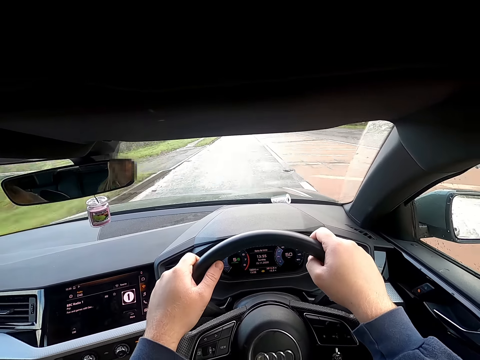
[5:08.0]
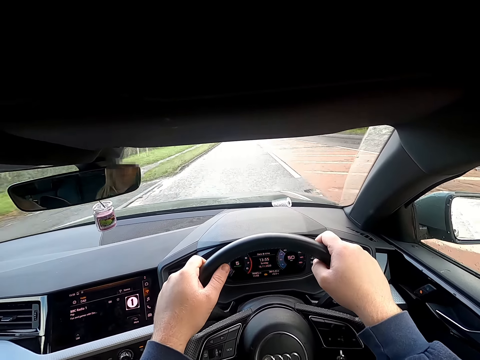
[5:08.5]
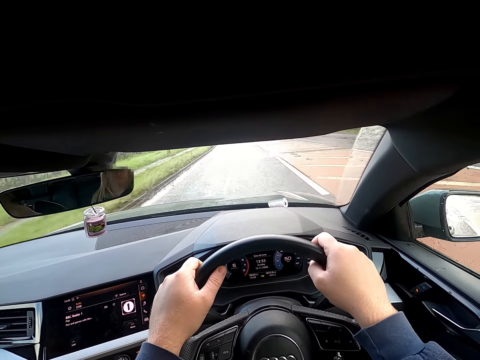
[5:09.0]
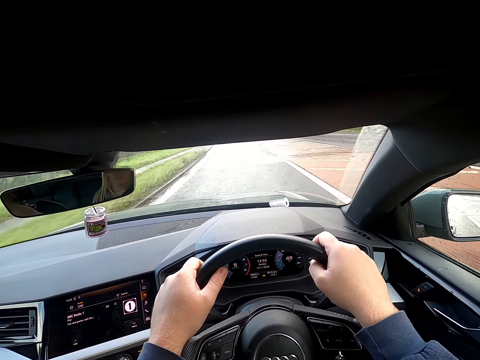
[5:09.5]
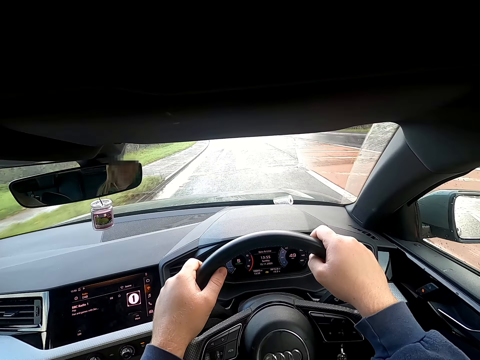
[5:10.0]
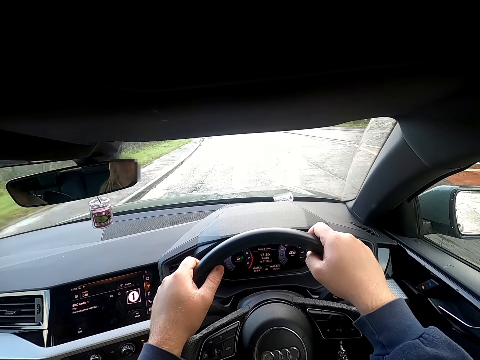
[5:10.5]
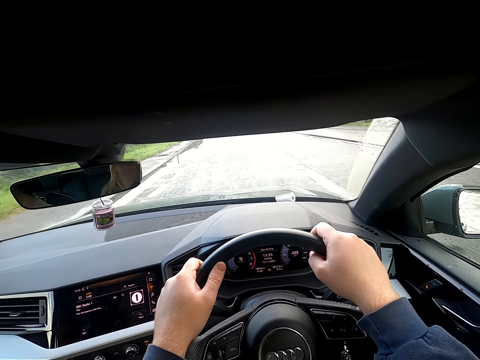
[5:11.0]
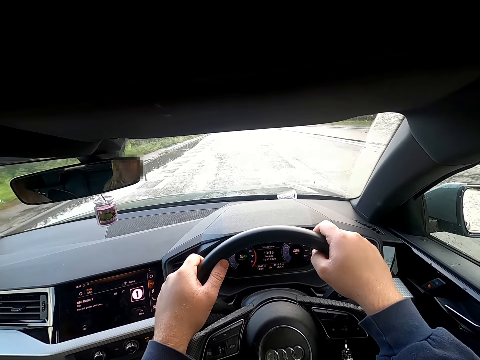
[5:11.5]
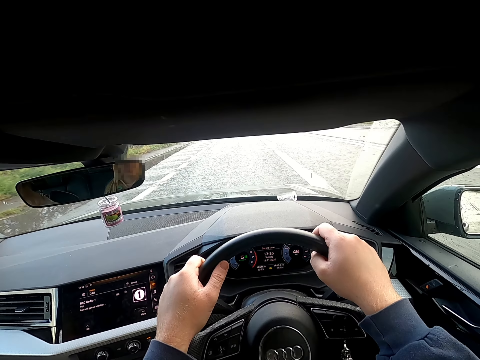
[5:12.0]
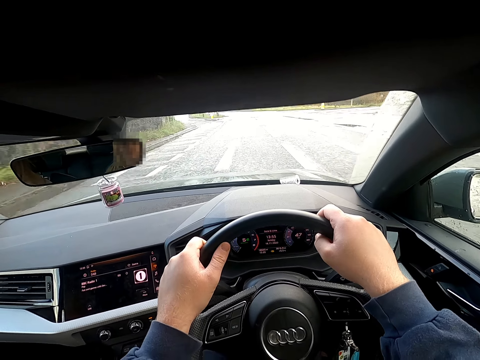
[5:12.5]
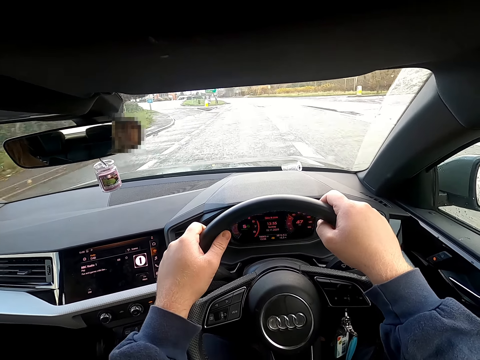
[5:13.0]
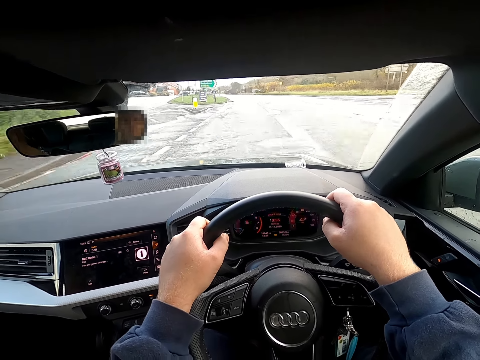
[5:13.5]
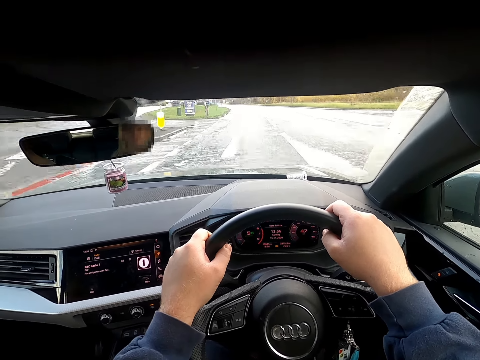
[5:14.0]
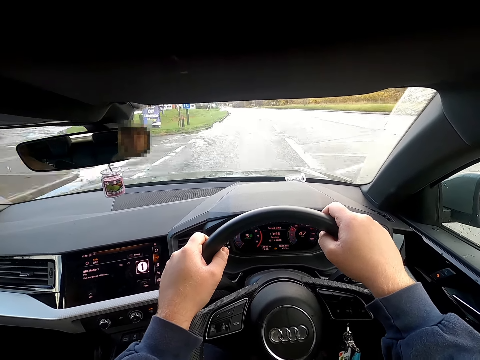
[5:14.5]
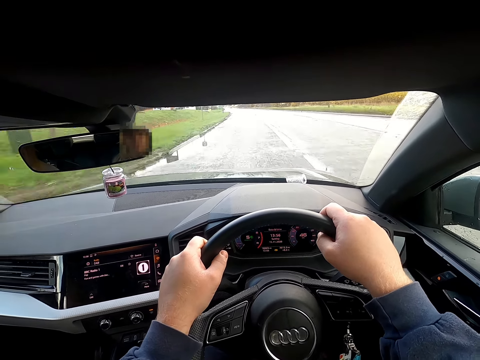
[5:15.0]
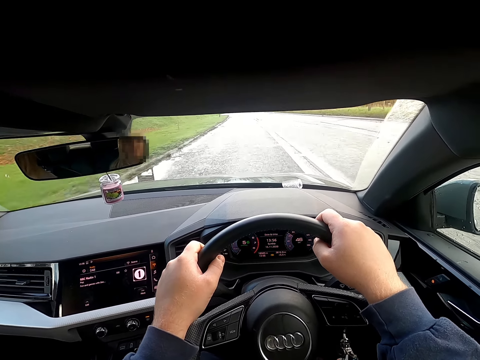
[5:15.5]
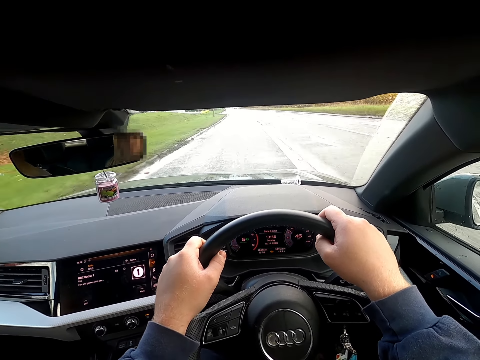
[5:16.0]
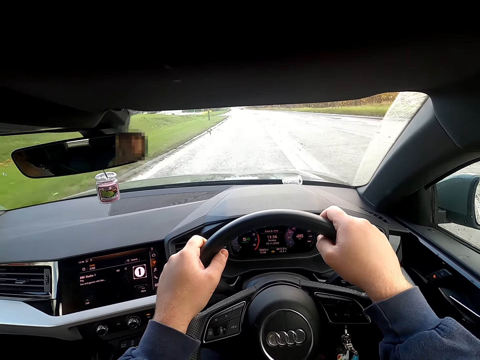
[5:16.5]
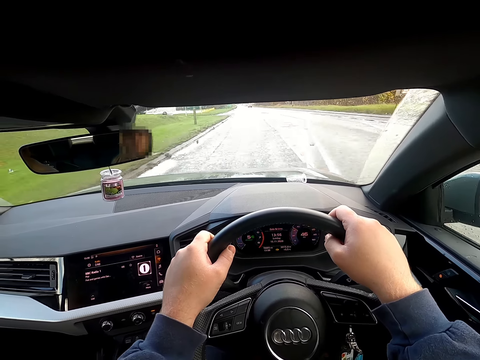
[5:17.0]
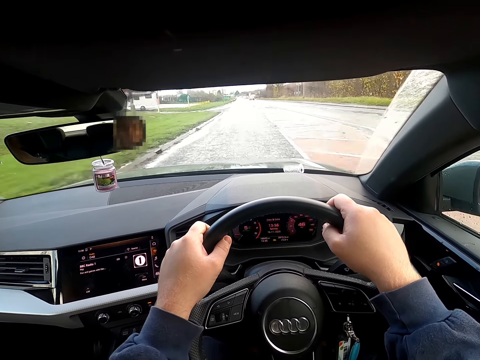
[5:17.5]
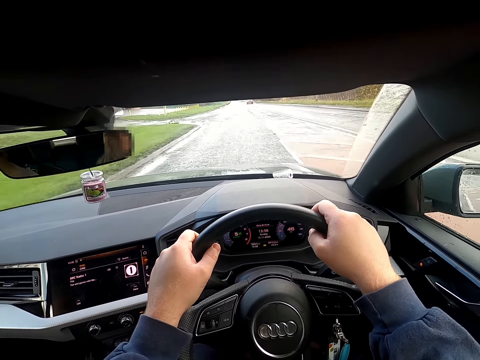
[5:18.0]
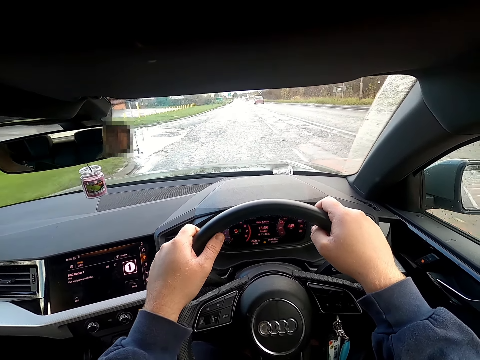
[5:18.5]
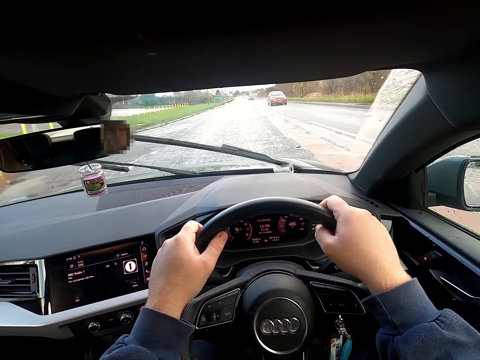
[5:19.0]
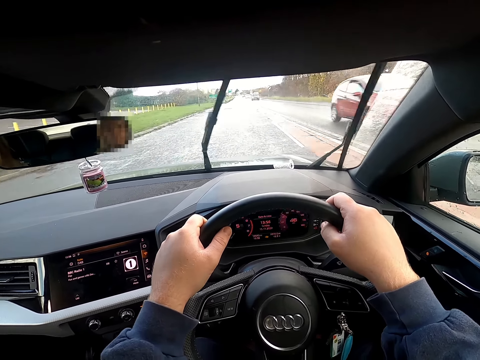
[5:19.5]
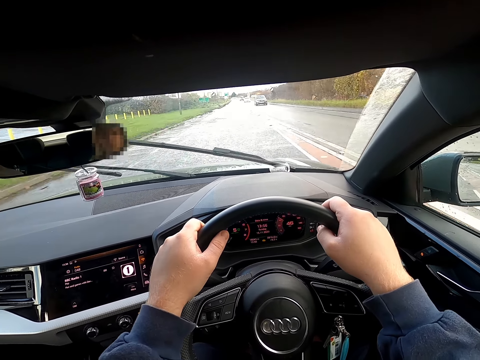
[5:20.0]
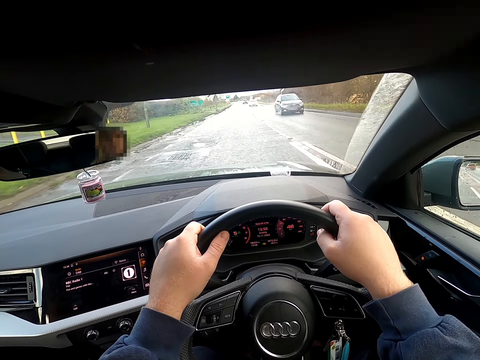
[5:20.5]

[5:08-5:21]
The camera wearer cleans the windscreen with the wiper. They drive the car on the road.

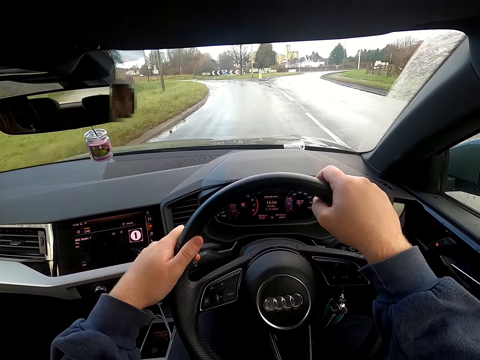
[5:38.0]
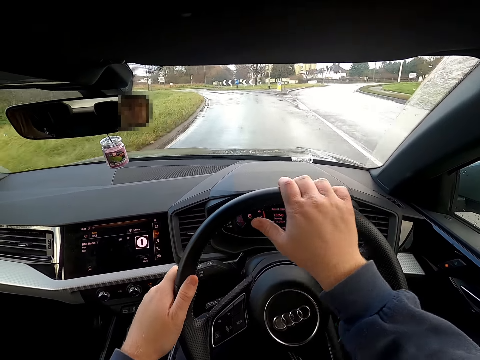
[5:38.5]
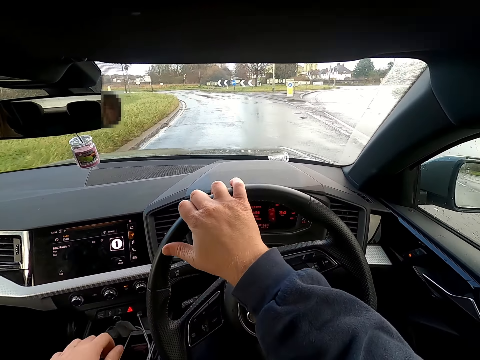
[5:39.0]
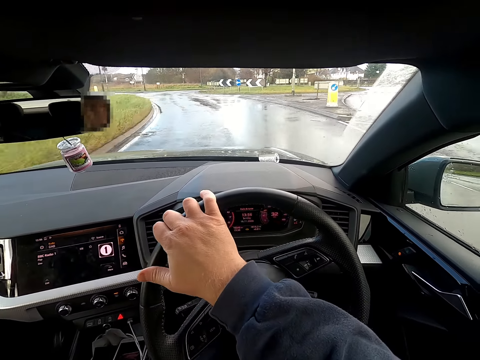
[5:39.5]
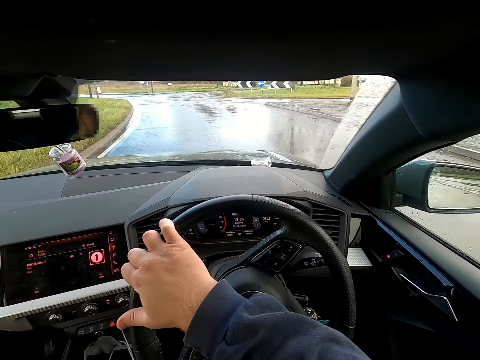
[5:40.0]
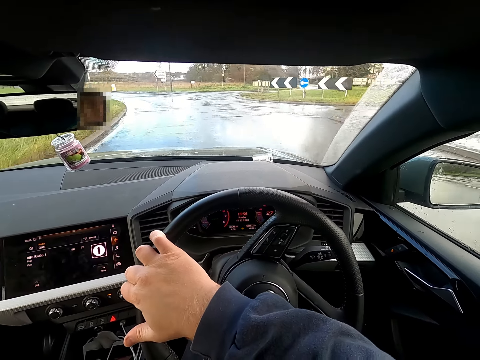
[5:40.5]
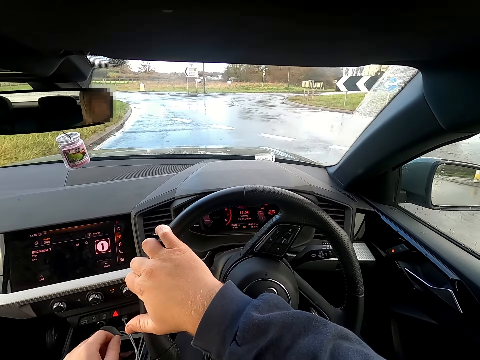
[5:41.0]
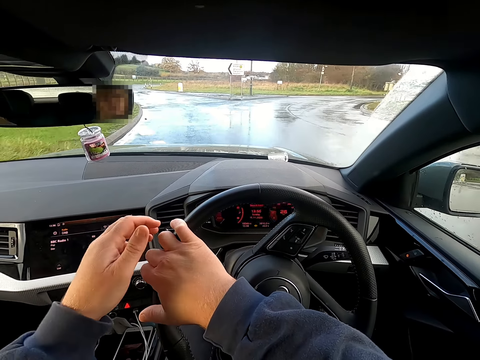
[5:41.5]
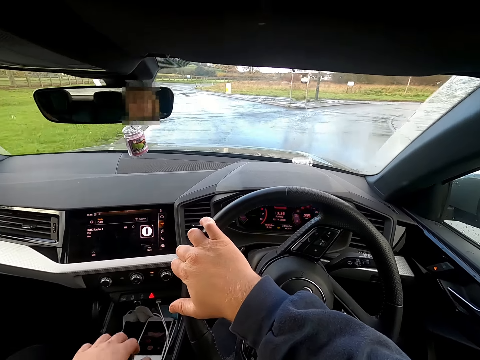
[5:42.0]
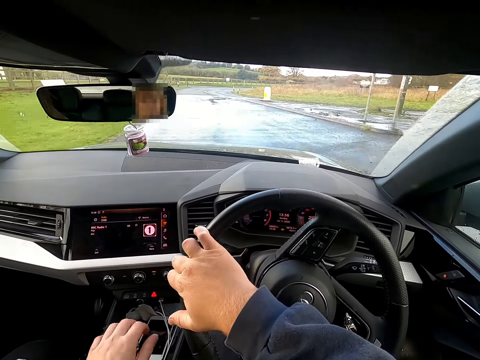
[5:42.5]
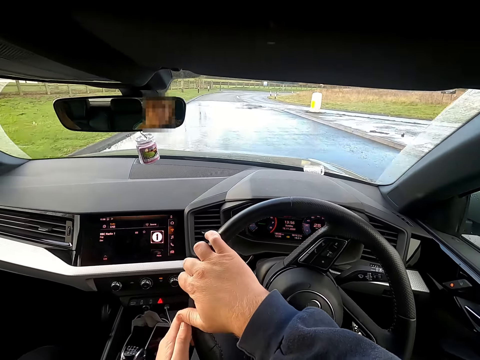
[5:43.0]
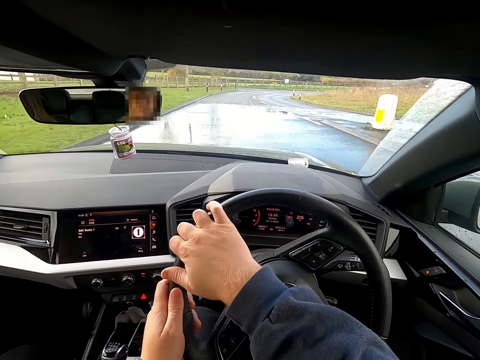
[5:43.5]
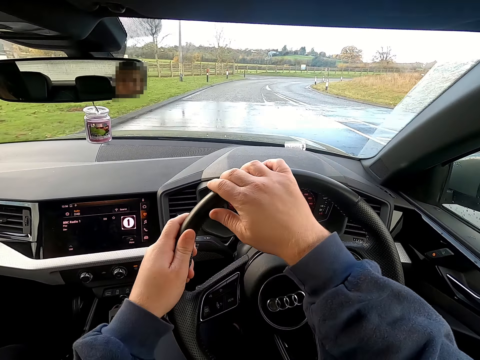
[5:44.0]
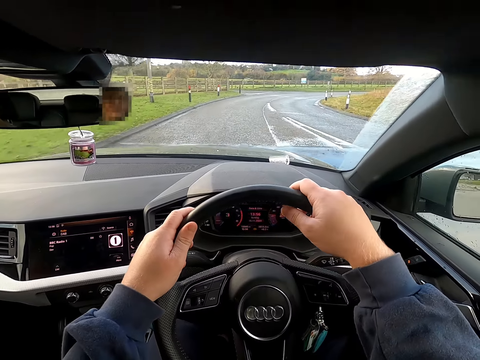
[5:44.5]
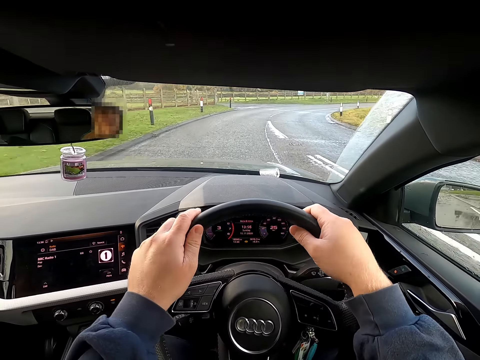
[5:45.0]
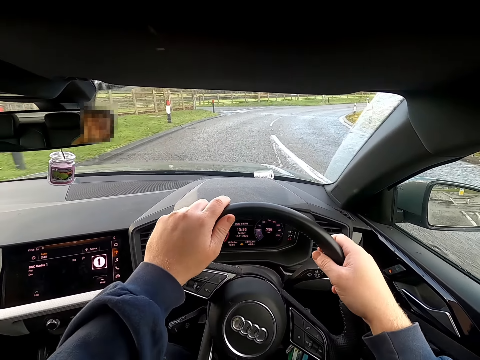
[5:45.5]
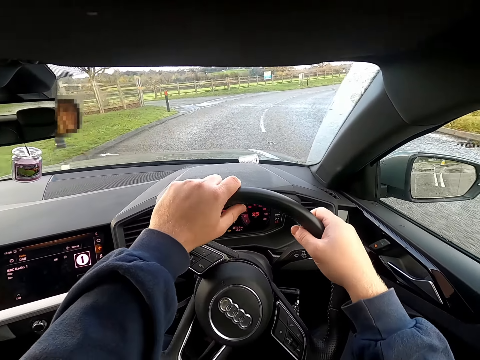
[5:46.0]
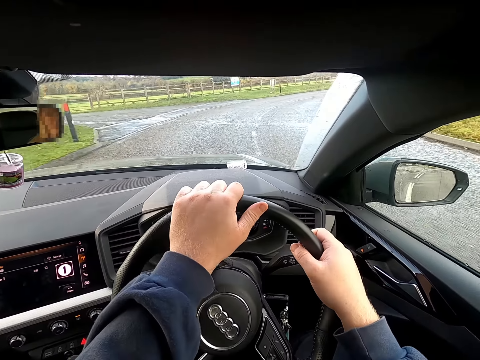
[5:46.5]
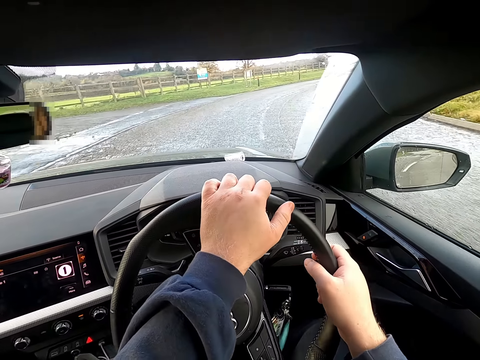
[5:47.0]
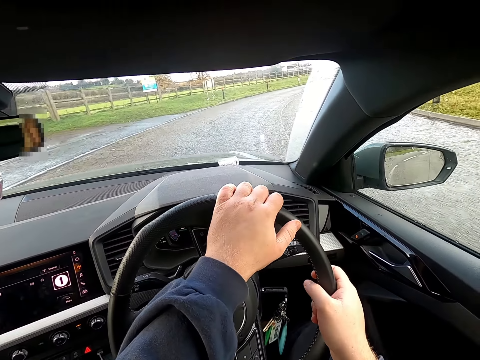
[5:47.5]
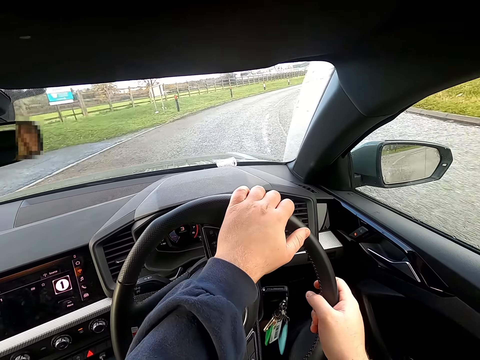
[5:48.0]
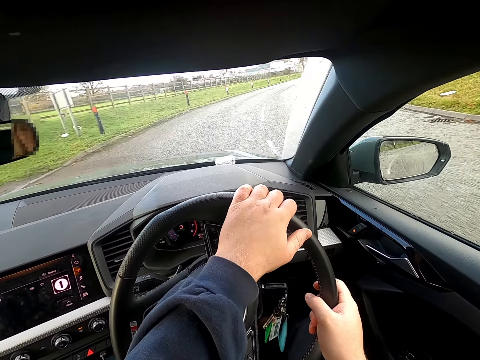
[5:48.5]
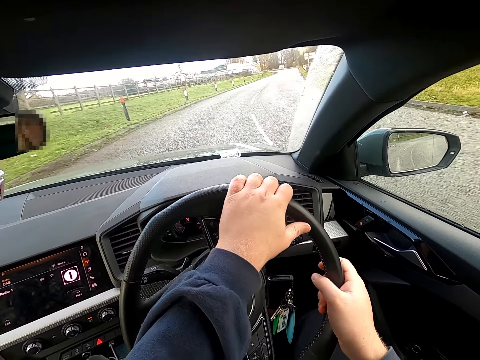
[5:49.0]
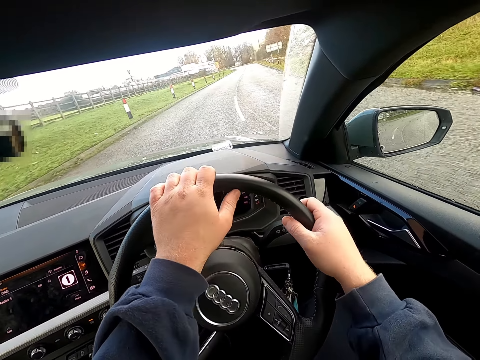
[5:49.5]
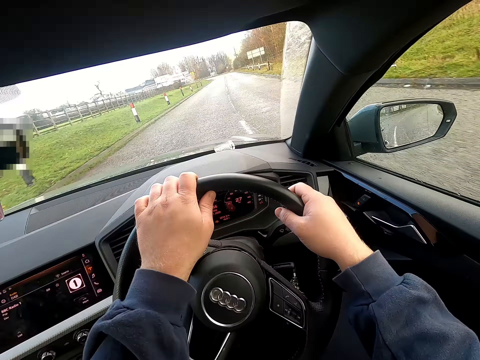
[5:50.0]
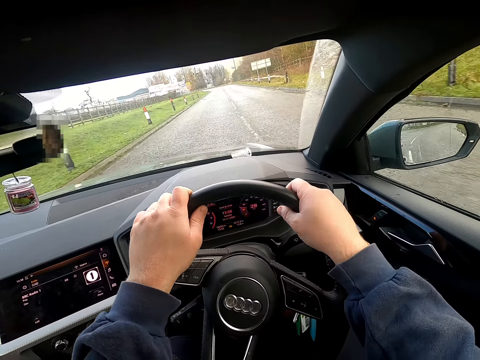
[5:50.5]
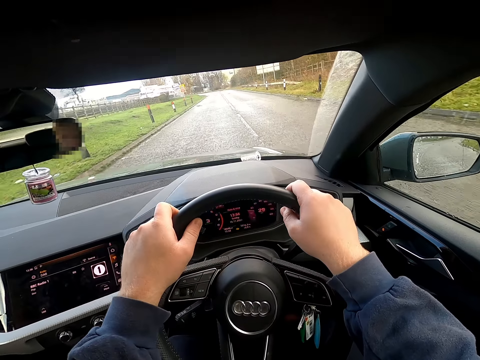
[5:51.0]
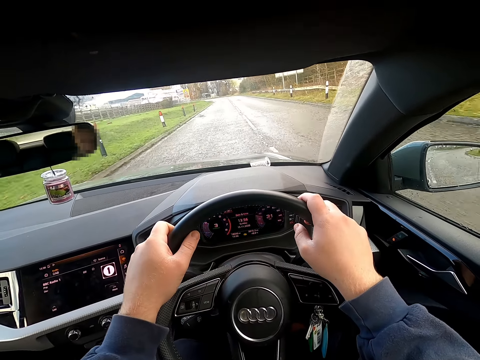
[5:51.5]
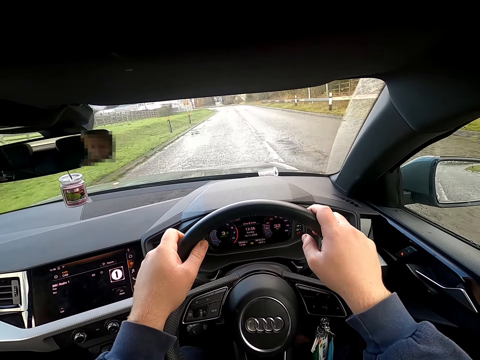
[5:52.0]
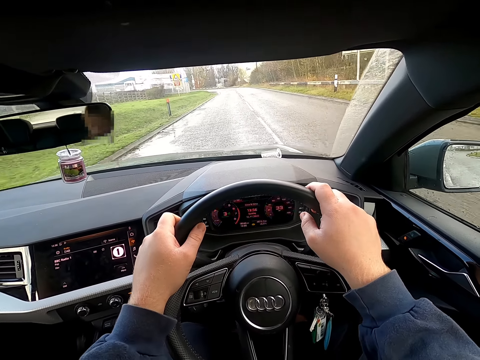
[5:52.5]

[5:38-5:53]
The camera wearer turns the car left with both hands on the steering wheel. He removes his left hand from the steering wheel of the car. He raises his left hand to the steering wheel. He places his left hand on a gear stick in the car. He removes his left hand from the gear stick of the car. He places his left hand on the steering wheel of the car. He drives the car on the road. He turns the car right with both hands on the steering wheel. He straightens the steering wheel with both hands.
